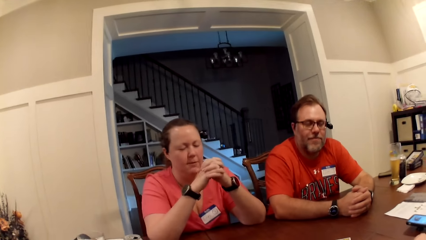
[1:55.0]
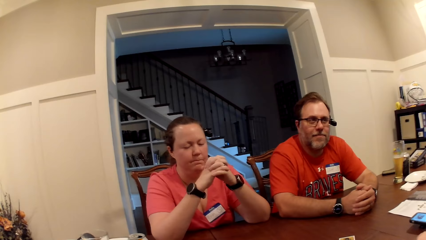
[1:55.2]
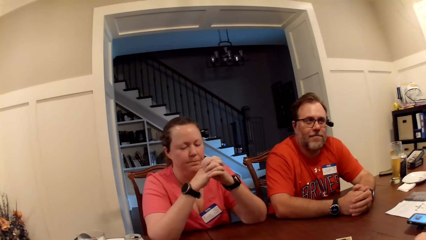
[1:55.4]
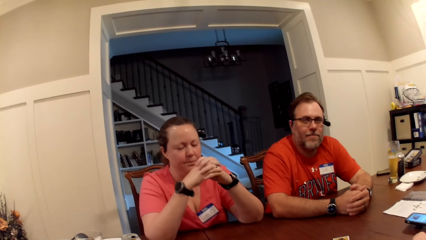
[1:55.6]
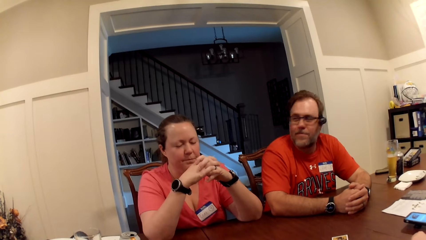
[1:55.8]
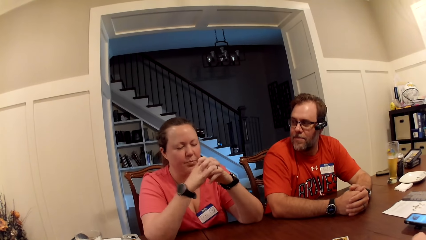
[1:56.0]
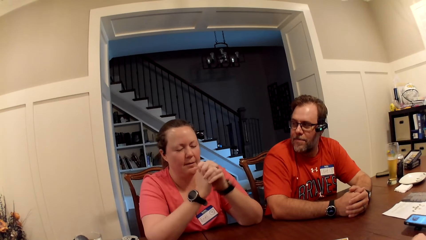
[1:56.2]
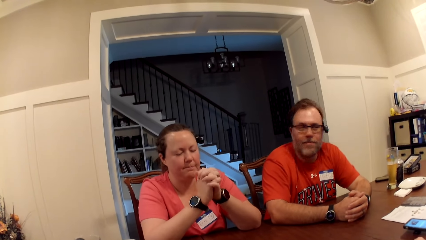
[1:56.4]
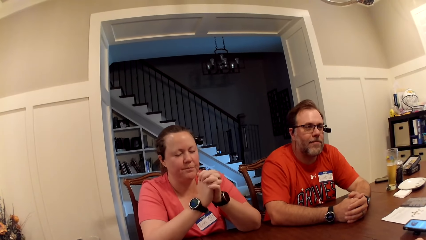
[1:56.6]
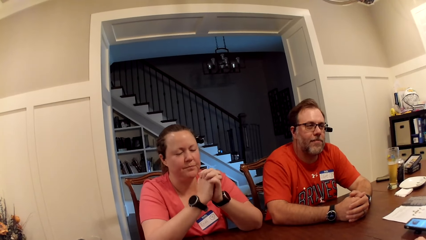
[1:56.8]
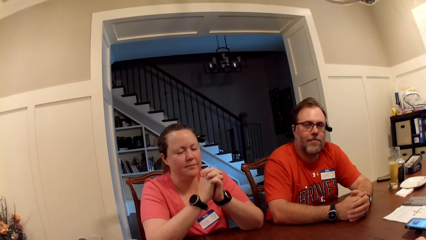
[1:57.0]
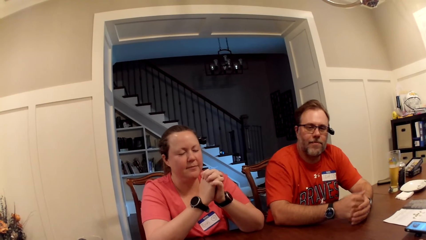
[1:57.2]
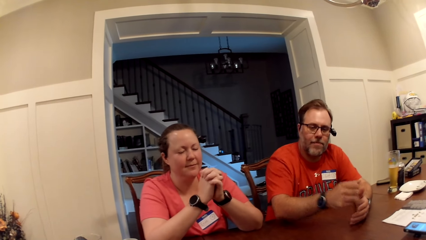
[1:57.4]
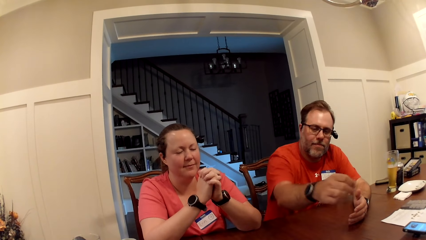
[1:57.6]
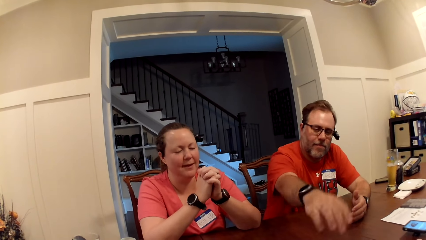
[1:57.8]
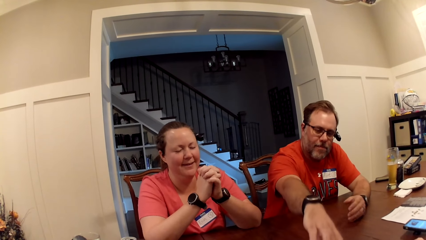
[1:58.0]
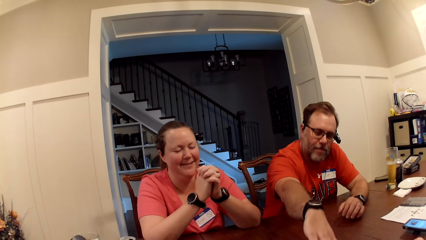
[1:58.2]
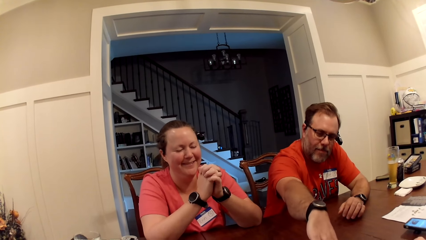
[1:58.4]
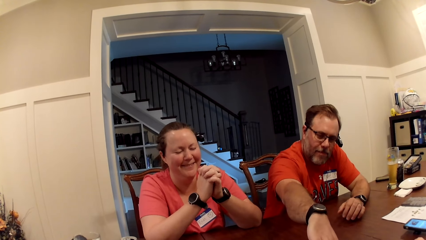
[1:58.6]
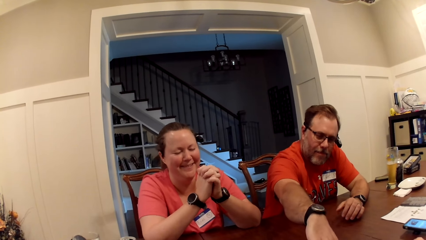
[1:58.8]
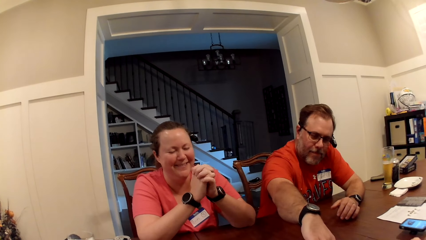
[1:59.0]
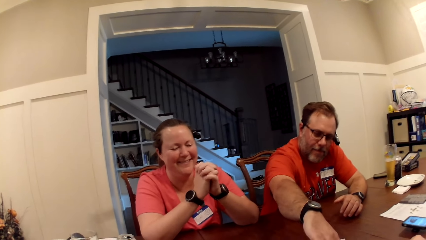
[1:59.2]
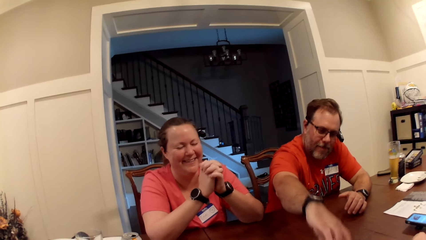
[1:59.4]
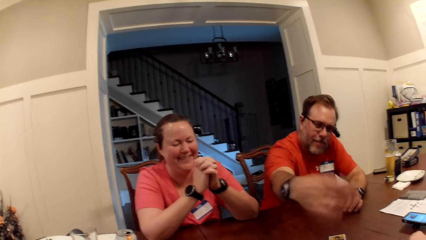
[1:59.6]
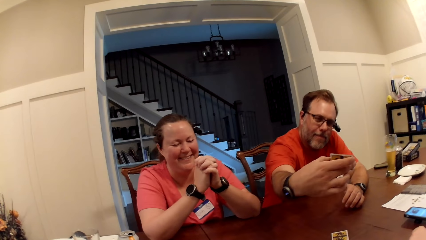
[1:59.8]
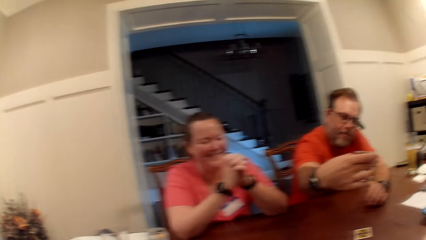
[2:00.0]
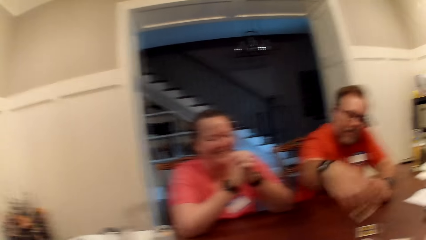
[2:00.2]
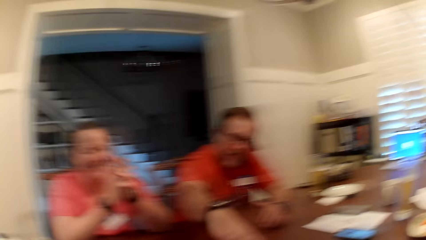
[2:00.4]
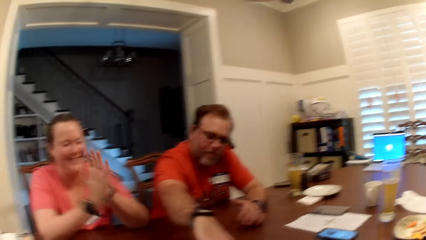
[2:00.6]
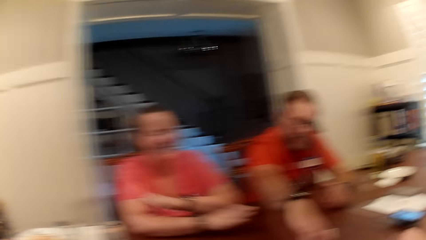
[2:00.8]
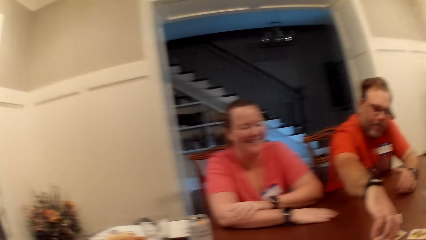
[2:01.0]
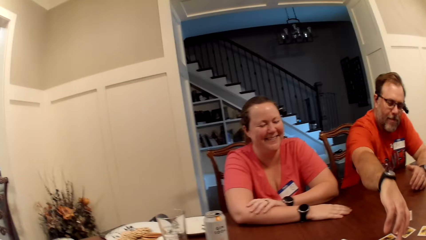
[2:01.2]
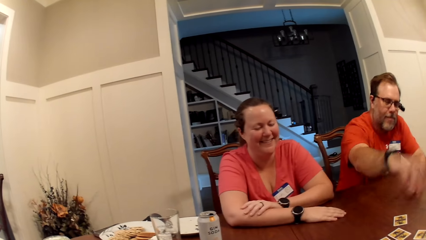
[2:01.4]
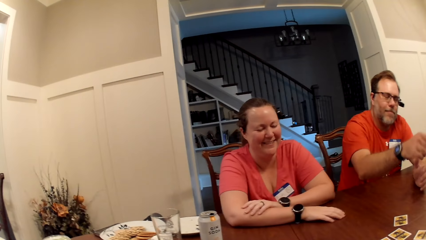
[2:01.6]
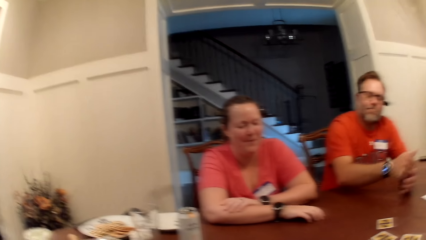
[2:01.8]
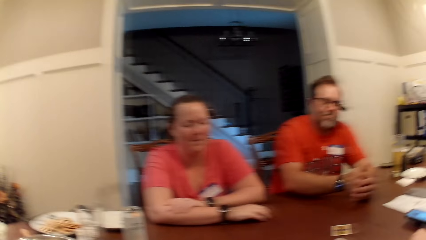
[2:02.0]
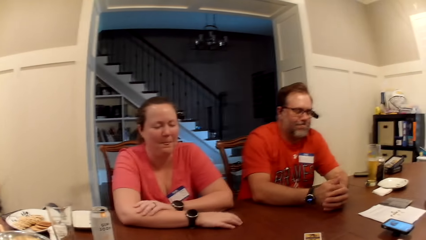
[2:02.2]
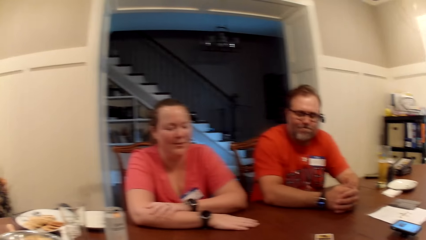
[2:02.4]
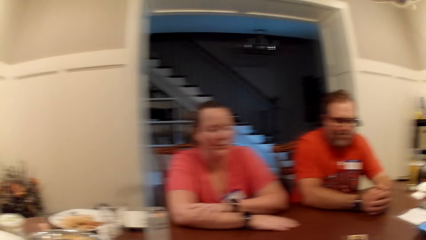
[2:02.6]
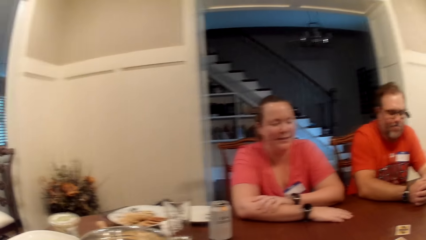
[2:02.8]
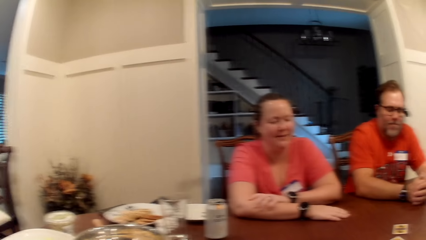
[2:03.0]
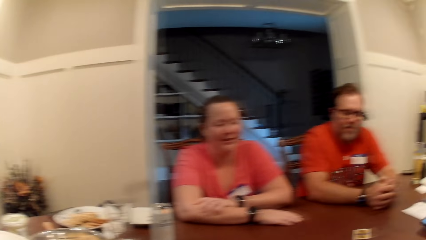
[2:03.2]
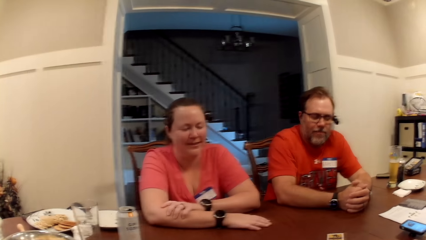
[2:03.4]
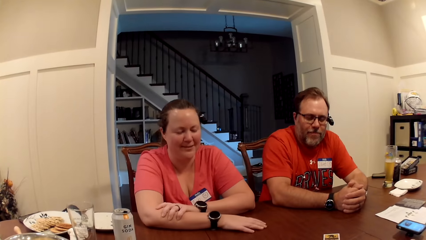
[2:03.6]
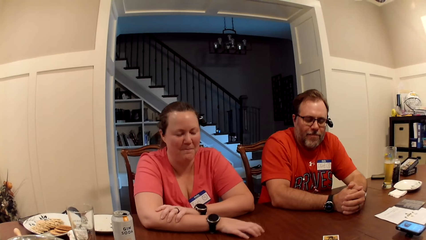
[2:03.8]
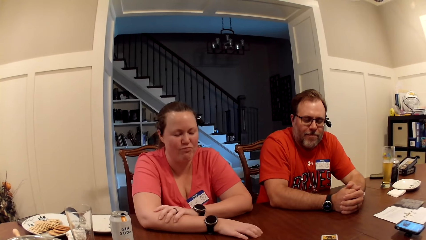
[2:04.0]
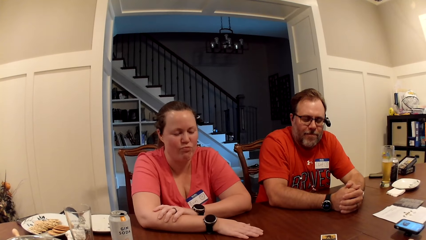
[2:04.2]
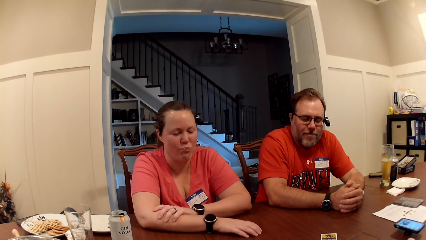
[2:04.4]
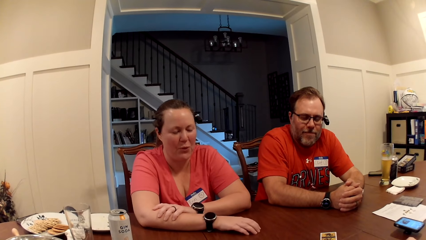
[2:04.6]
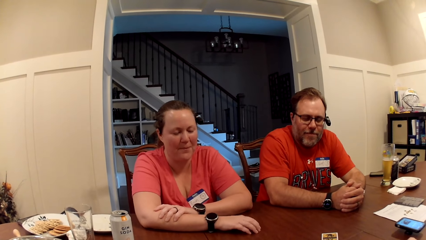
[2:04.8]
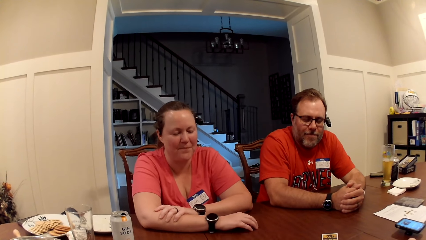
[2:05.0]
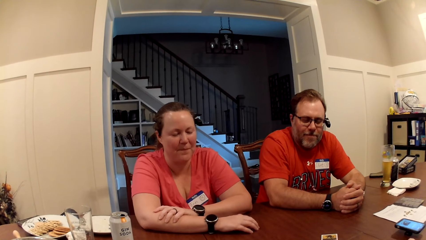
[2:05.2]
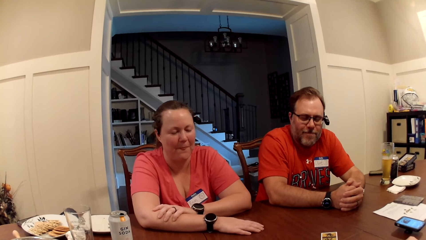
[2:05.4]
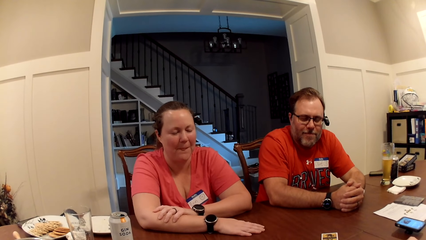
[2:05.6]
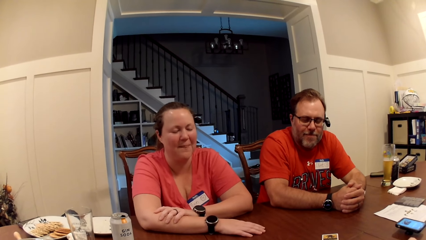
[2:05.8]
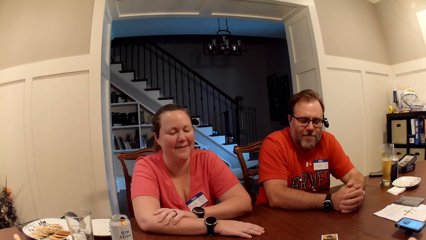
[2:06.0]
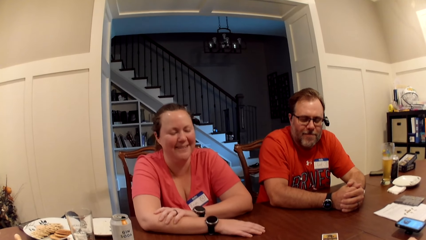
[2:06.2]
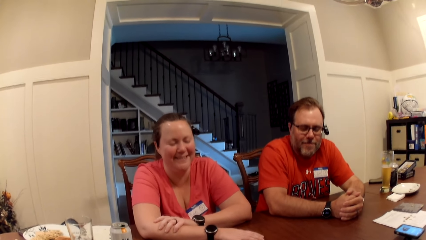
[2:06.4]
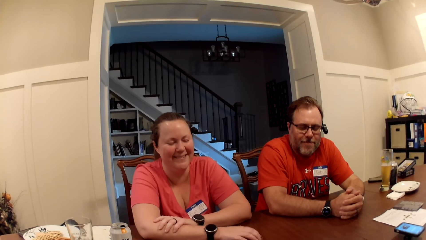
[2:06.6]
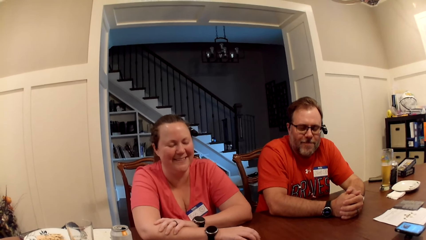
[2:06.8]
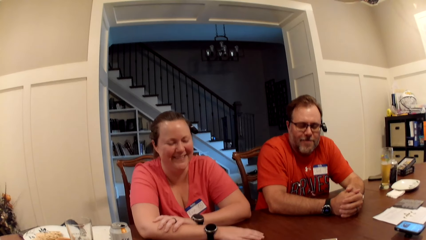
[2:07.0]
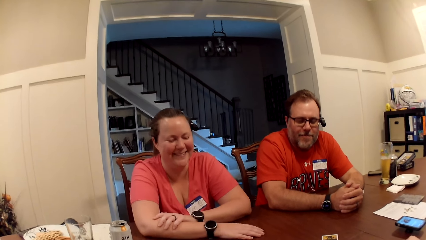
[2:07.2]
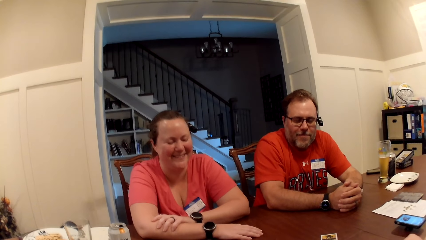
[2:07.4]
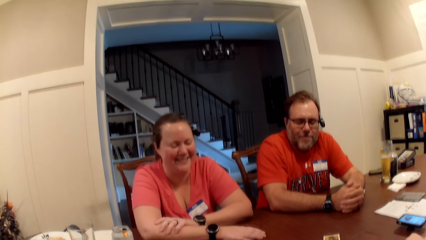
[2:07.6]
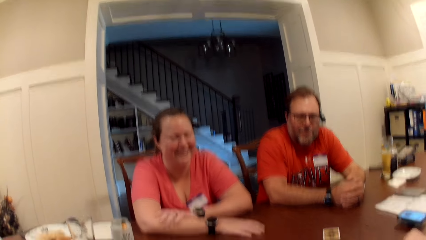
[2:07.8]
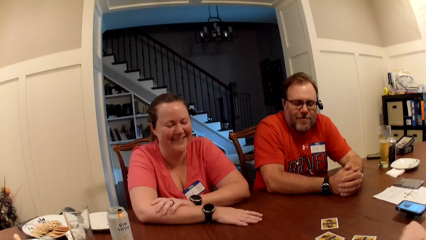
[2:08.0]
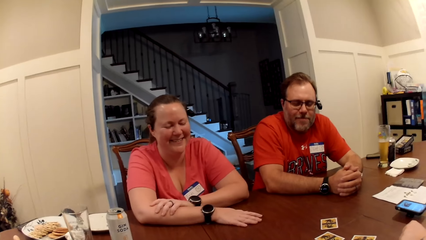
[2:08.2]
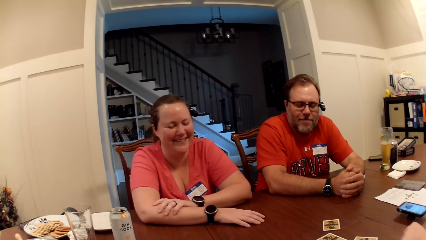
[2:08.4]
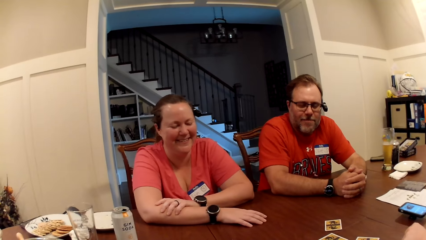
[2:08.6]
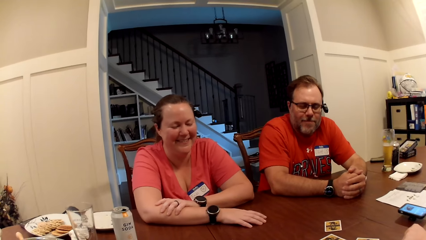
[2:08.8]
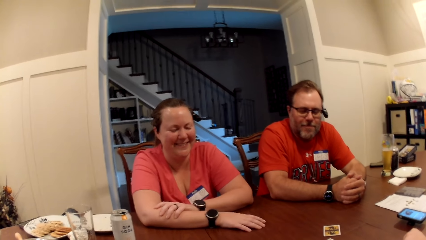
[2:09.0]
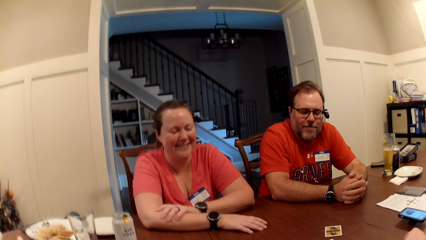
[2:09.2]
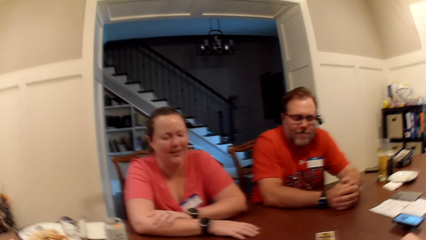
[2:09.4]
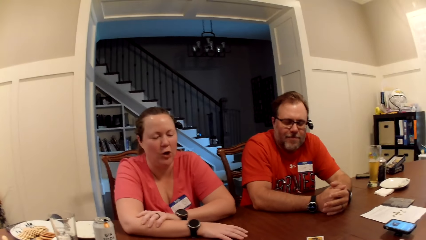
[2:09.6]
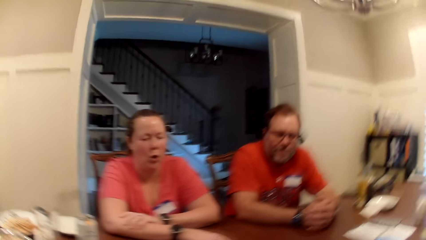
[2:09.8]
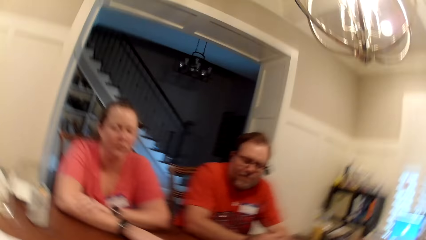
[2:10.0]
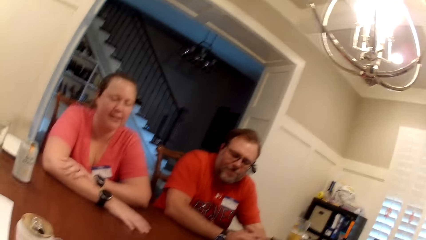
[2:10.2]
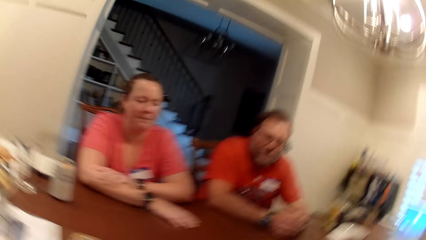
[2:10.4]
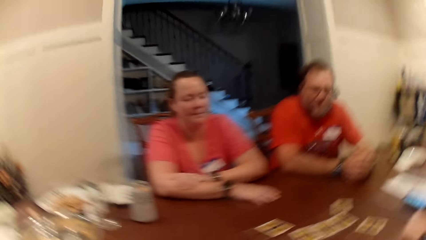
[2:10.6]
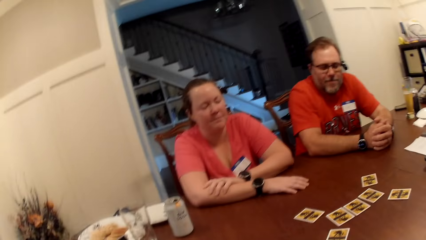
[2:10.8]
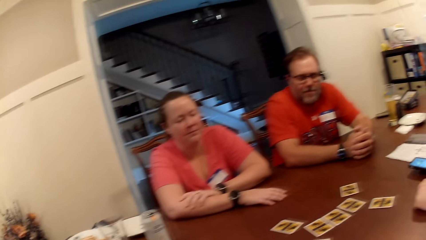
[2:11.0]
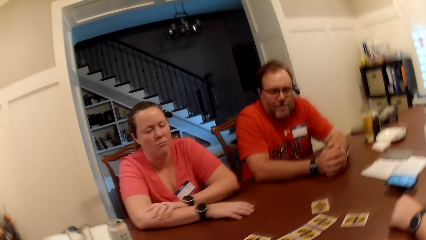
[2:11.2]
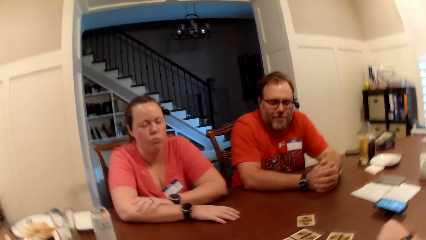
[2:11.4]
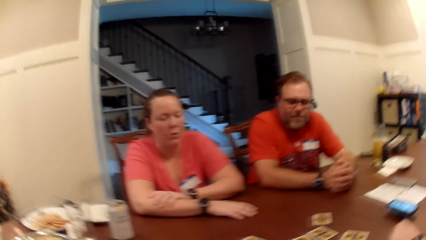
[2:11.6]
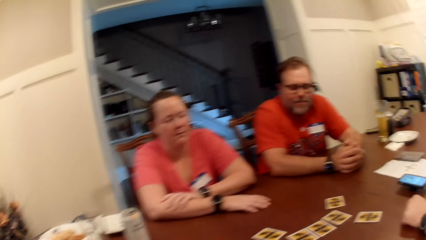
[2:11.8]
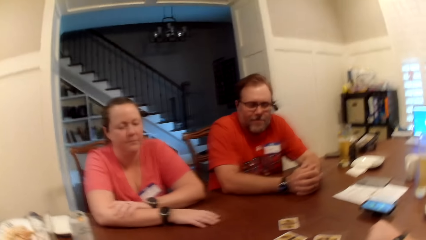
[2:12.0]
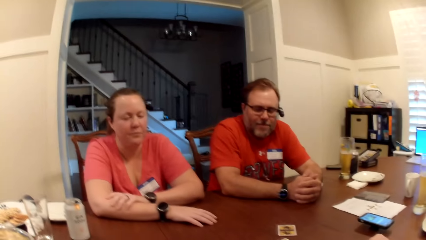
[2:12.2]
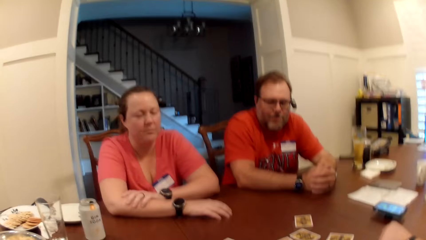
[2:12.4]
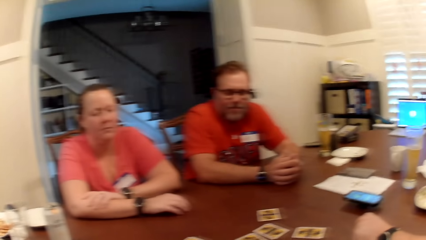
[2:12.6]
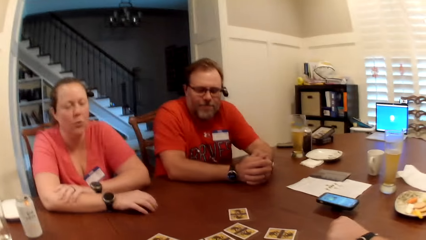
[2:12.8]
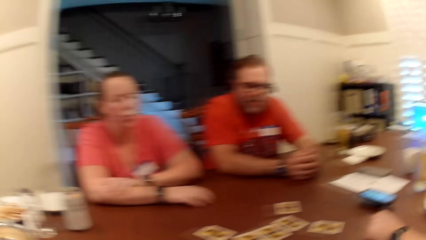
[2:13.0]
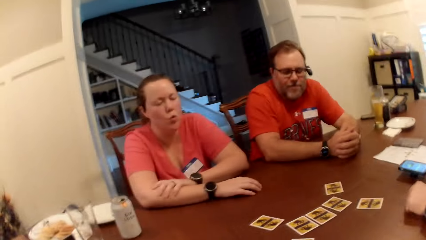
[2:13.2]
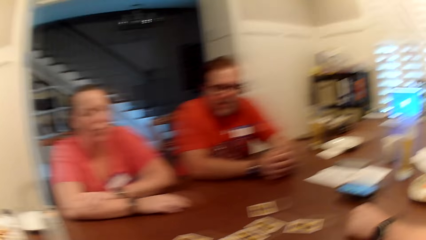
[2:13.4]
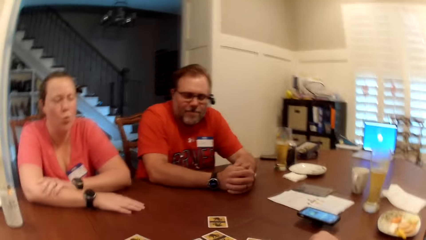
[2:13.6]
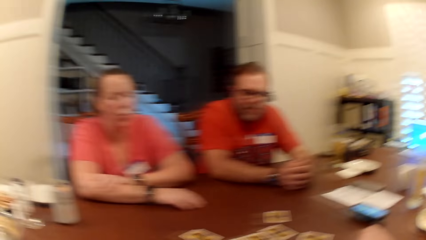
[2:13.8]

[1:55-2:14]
The man picks up the role card on the table with his right hand. He drops the role card on the table with his right hand.
